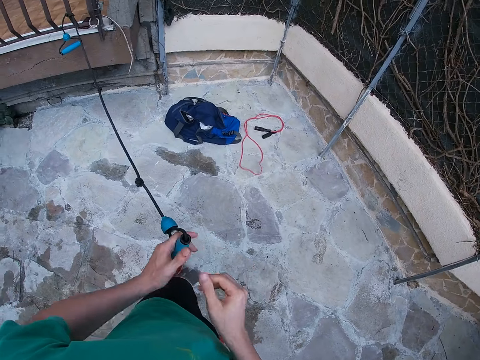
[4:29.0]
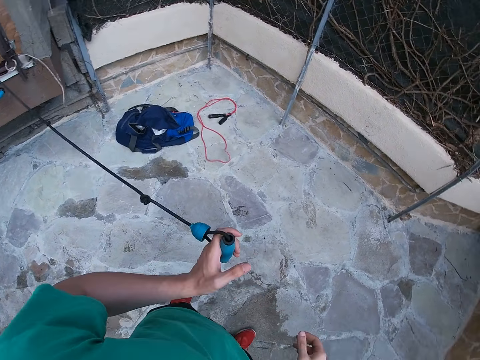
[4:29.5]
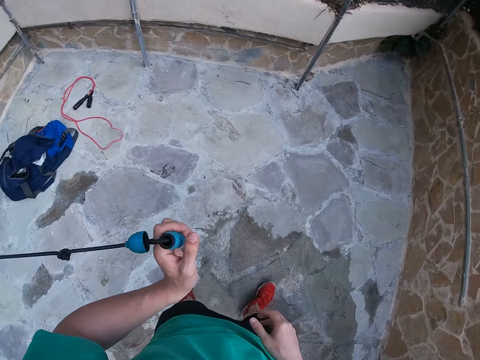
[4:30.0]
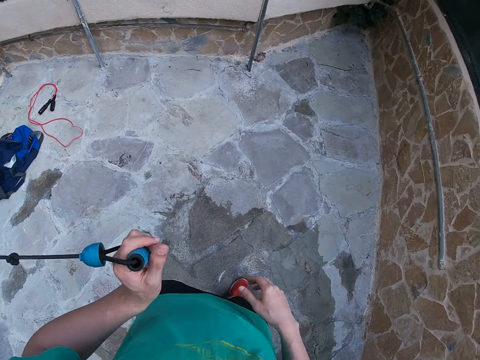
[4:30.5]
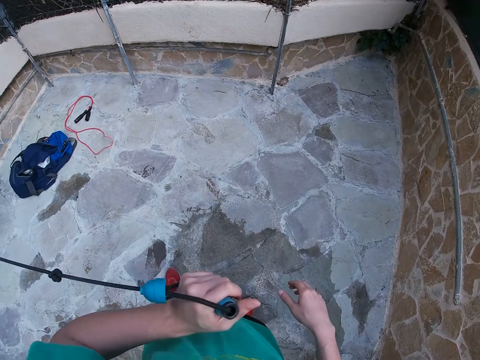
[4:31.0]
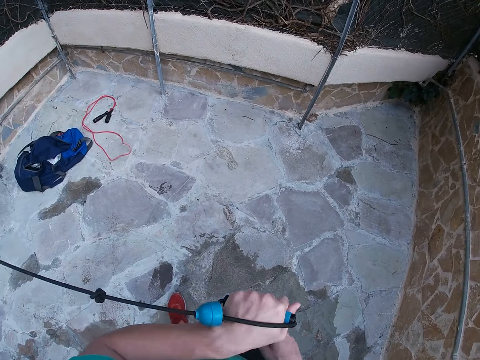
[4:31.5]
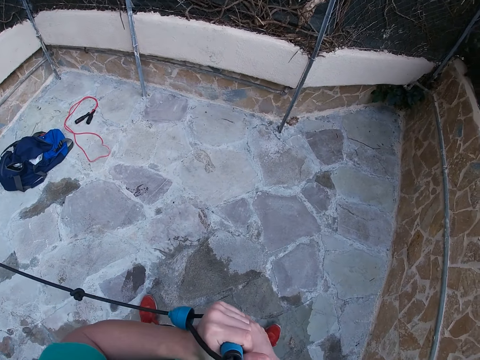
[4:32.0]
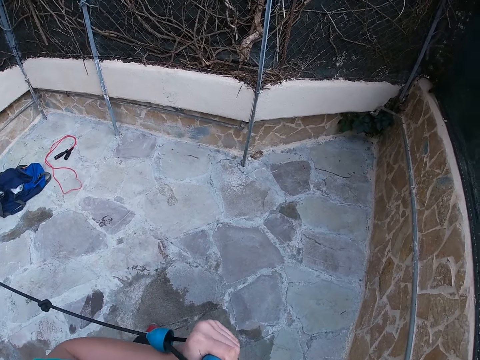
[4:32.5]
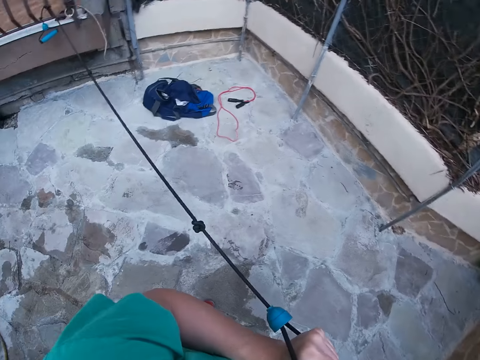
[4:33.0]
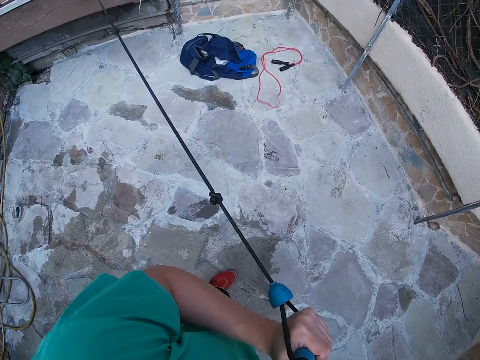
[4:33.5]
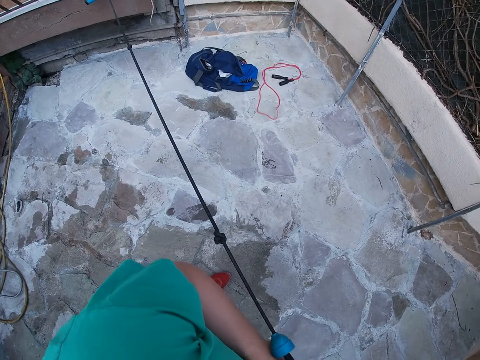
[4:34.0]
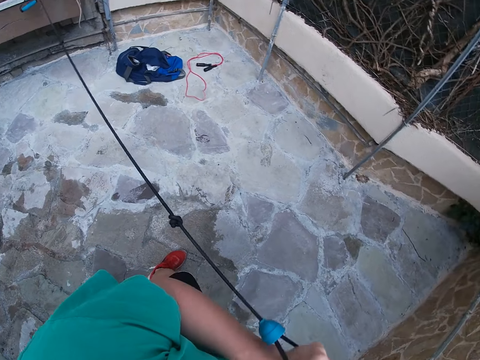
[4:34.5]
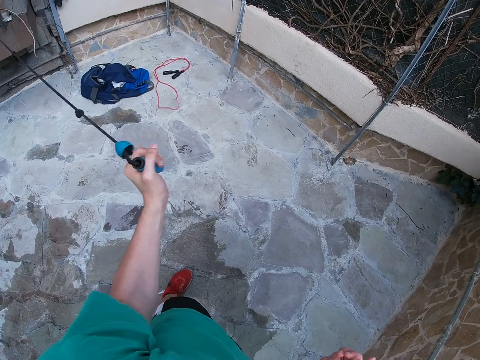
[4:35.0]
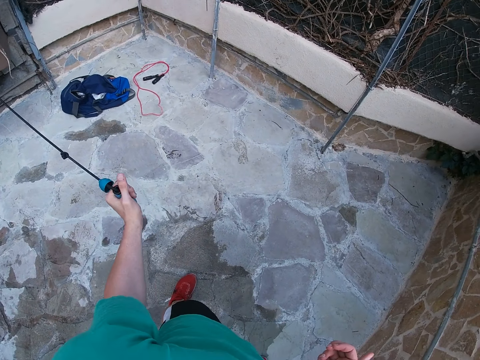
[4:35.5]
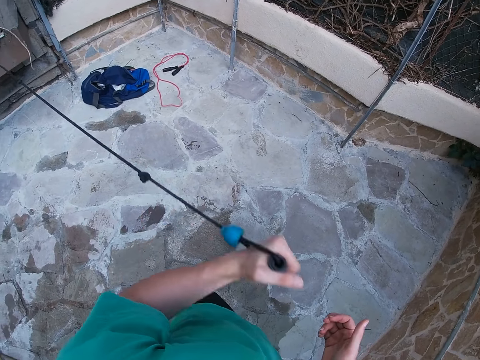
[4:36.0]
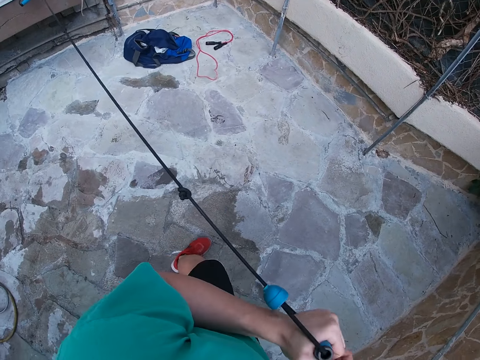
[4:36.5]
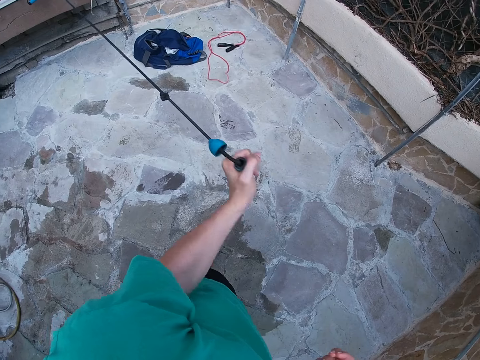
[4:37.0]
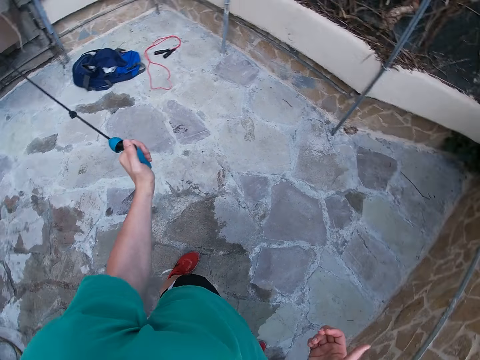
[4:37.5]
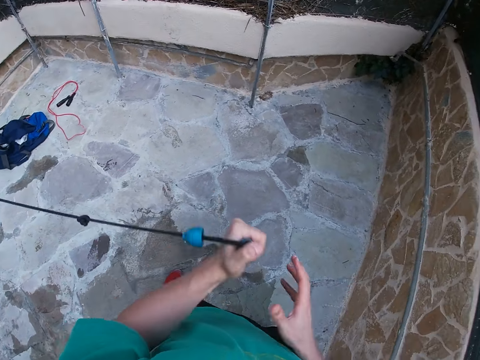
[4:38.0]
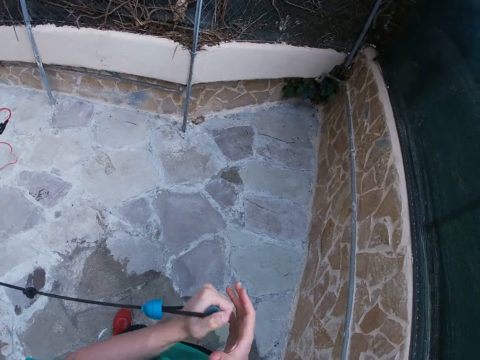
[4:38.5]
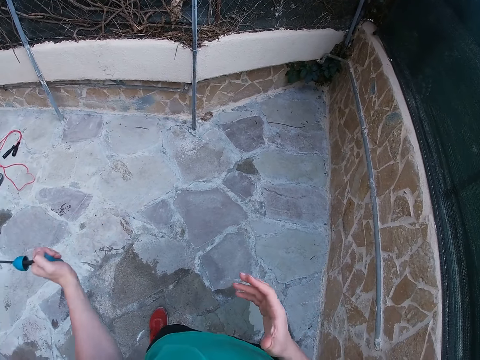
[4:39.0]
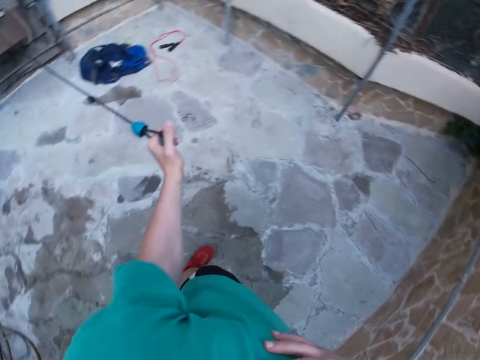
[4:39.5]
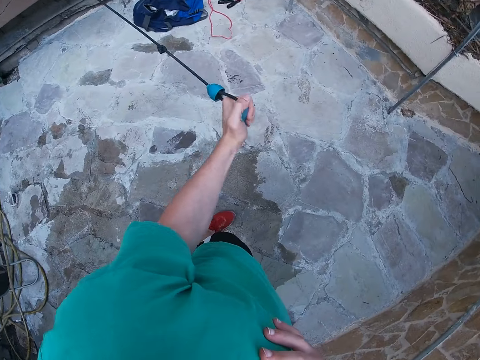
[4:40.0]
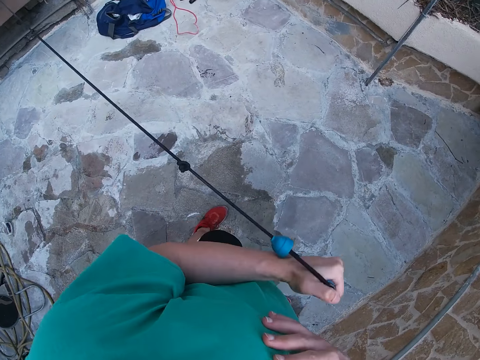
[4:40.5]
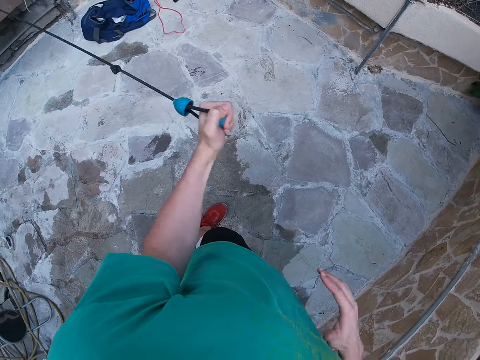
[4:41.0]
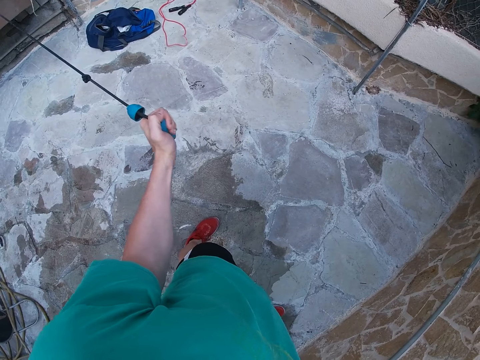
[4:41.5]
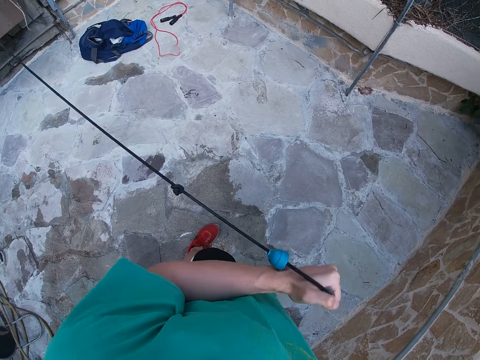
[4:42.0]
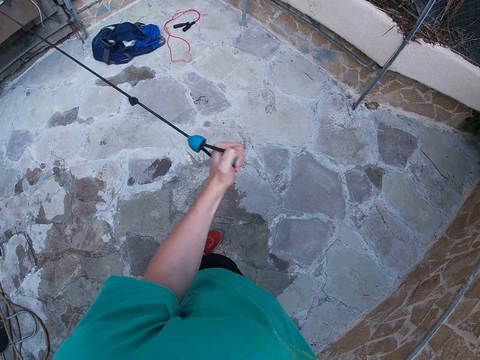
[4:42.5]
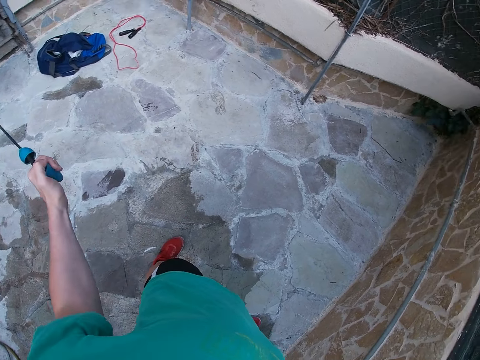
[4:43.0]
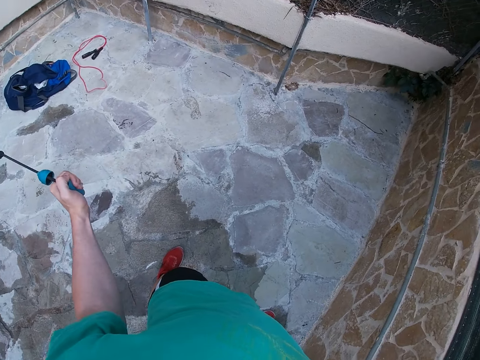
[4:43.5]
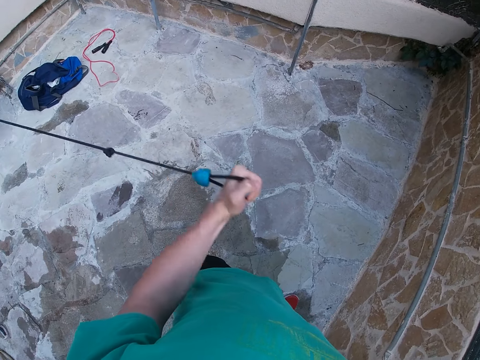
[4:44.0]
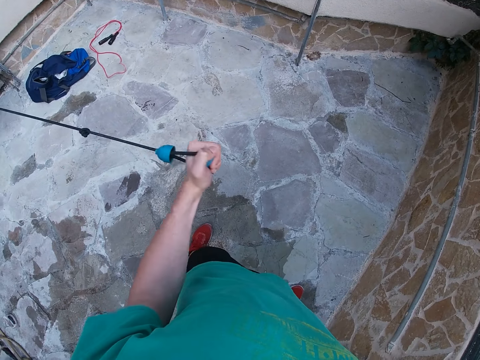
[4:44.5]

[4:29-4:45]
The camera wearer pulls the resistance band. He works out his left arm with the resistance band. He puts his right hand on the chest and removes his left hand from the chest.

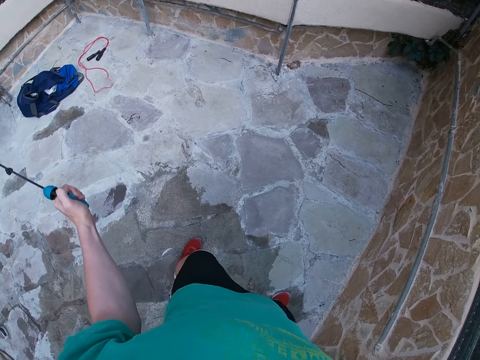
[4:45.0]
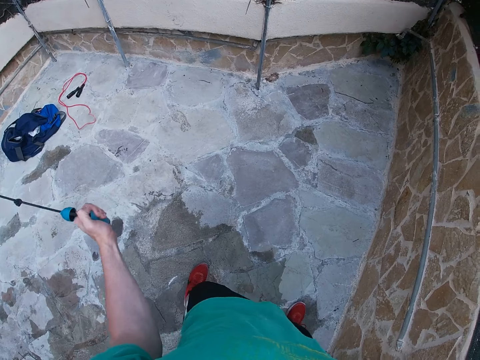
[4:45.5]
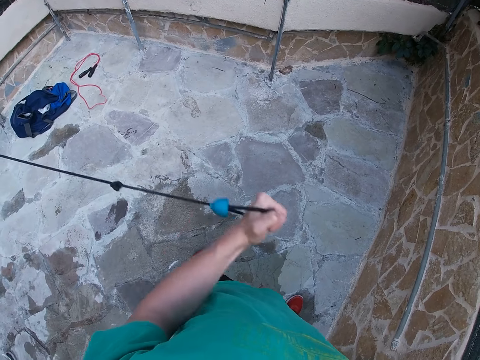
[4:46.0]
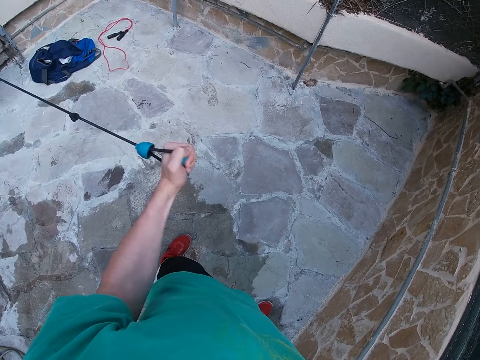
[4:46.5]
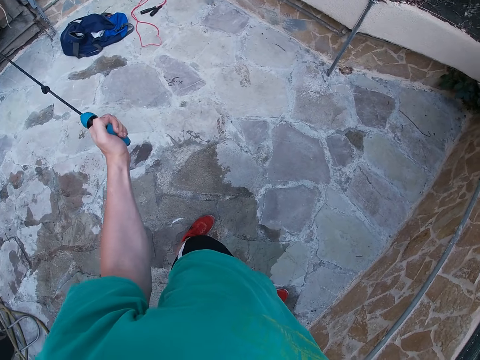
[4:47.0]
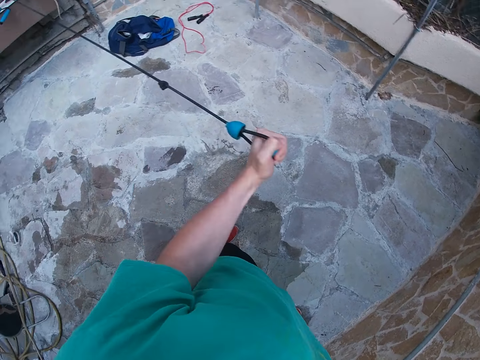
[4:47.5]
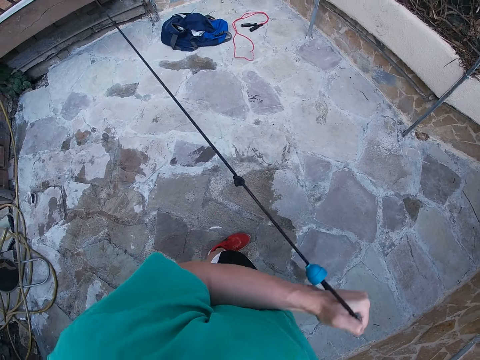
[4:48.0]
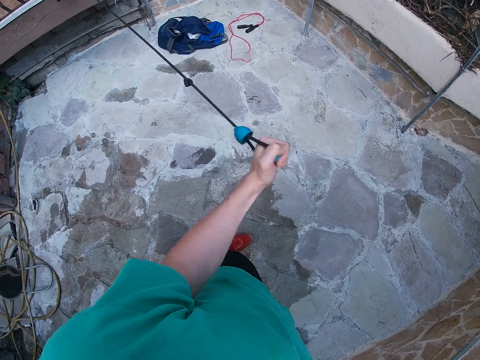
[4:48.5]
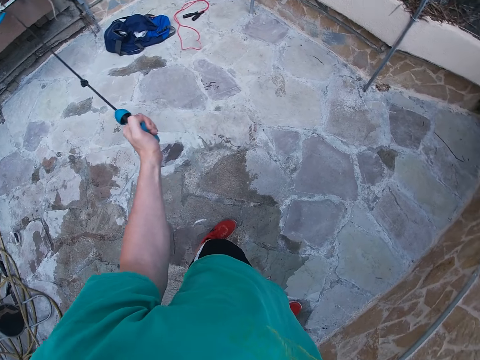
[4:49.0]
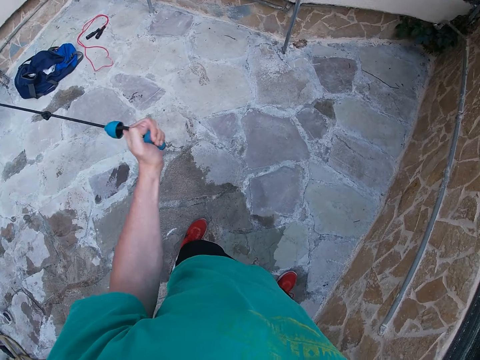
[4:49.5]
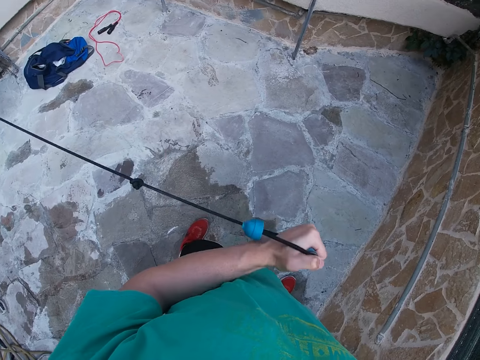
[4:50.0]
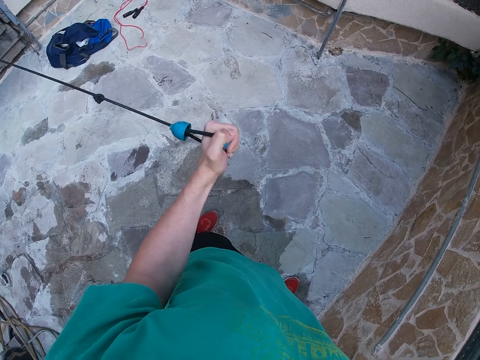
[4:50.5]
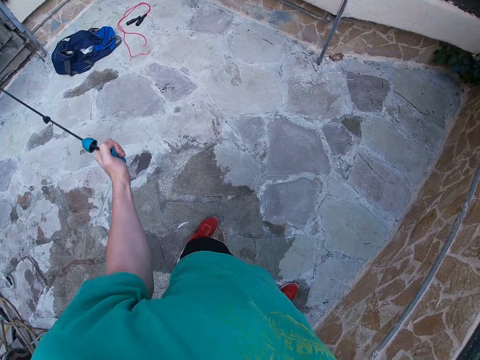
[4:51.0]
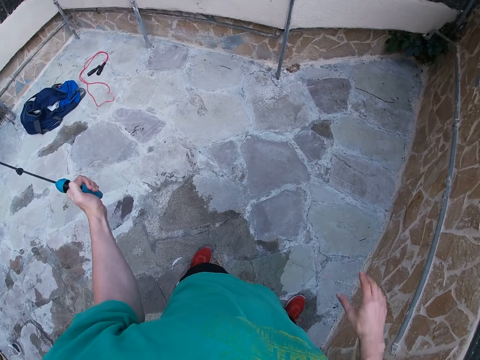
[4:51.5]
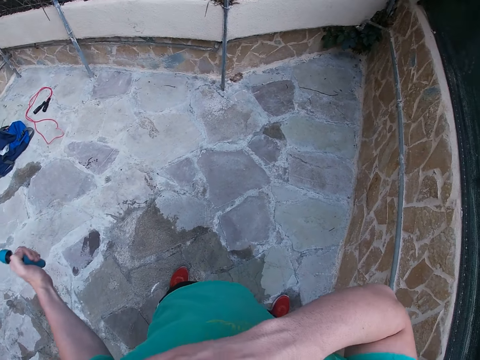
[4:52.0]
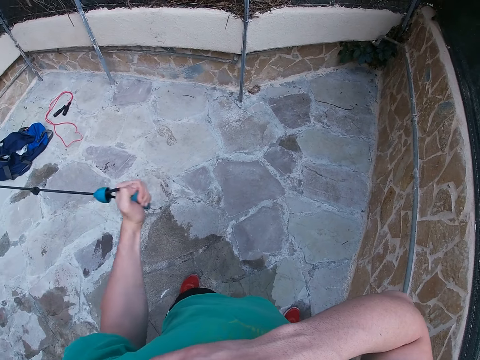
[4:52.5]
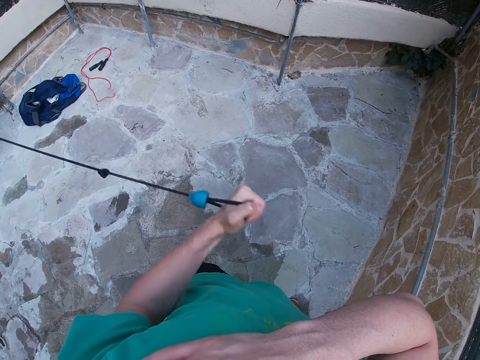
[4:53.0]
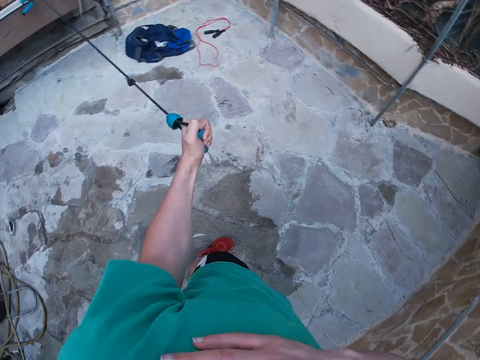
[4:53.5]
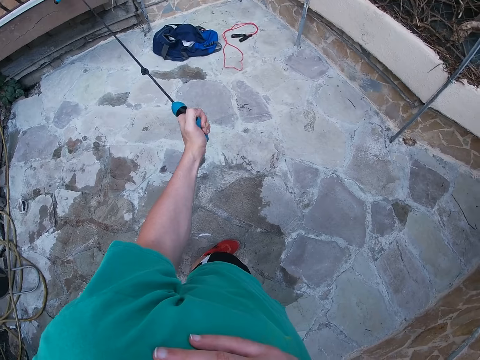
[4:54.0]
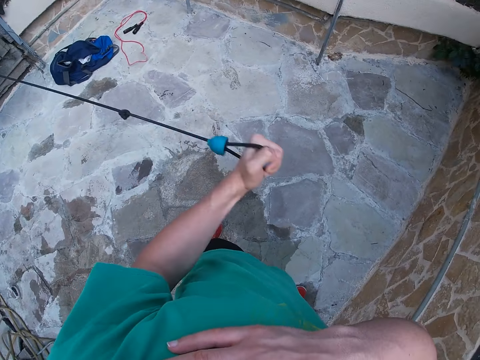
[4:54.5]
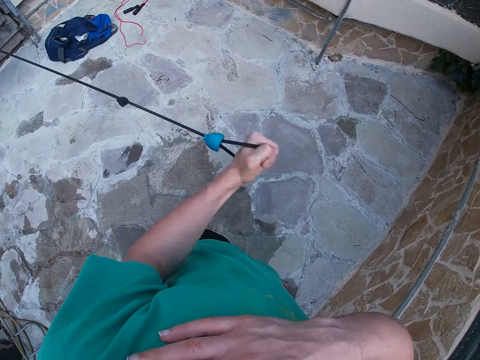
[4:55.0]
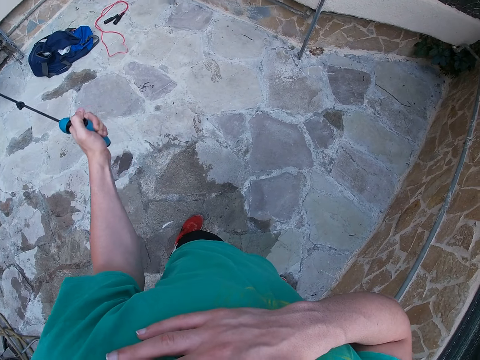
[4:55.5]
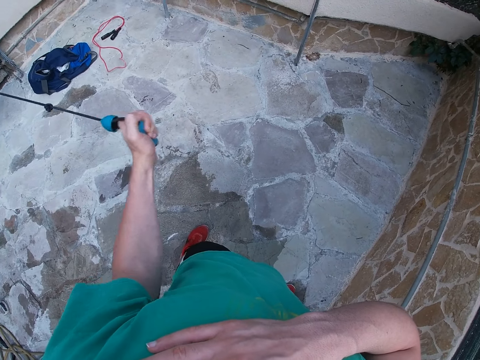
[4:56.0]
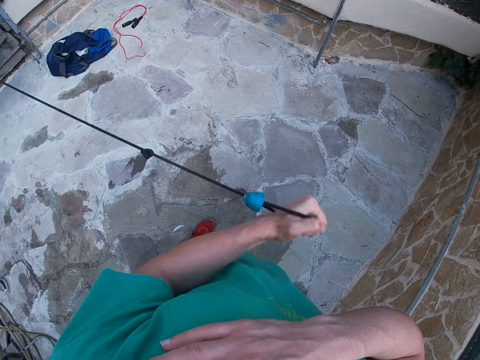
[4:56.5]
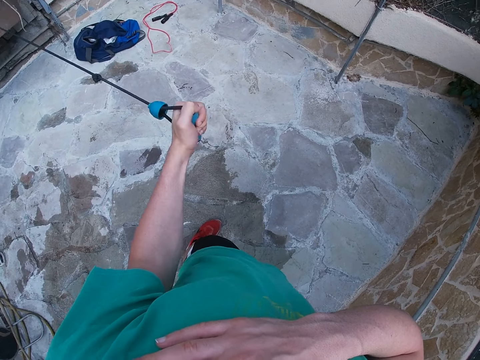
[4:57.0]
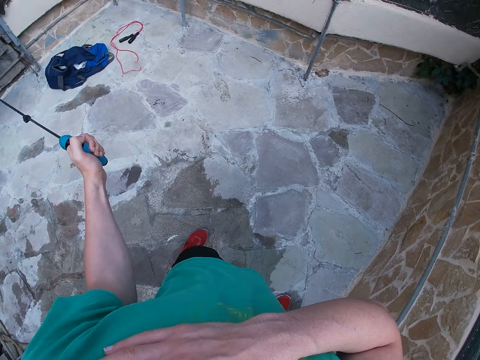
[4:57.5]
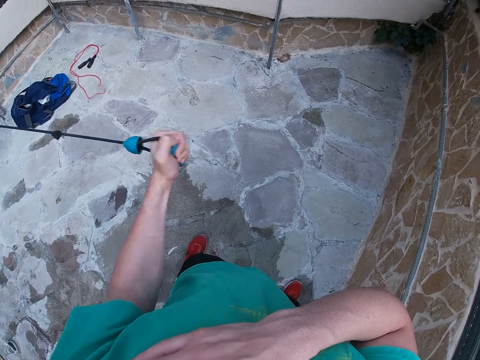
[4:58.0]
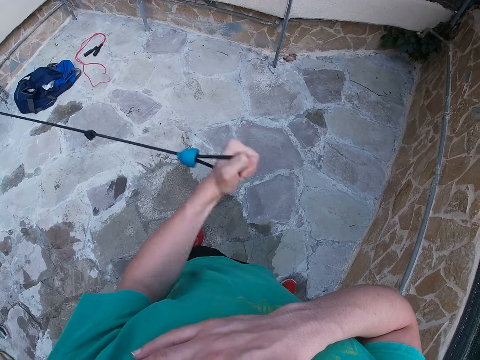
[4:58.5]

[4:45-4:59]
The camera wearer puts his right hand on his chest. He pulls an elastic pull rope.
